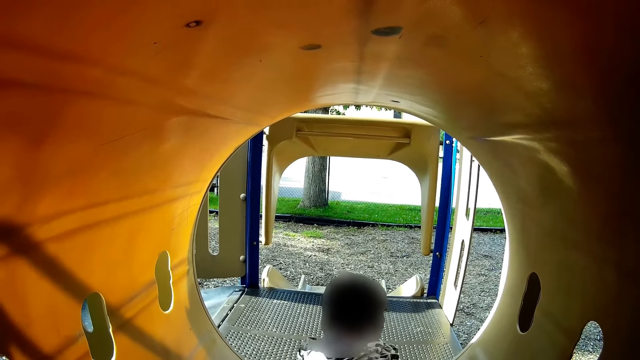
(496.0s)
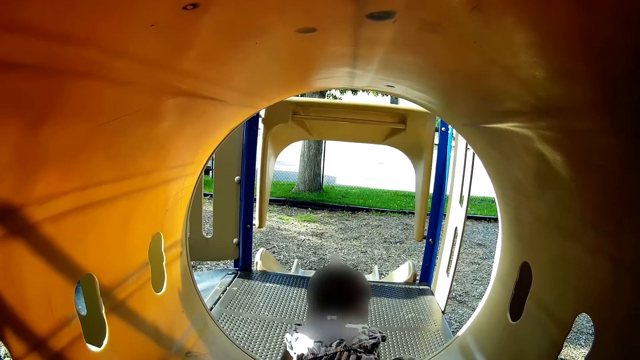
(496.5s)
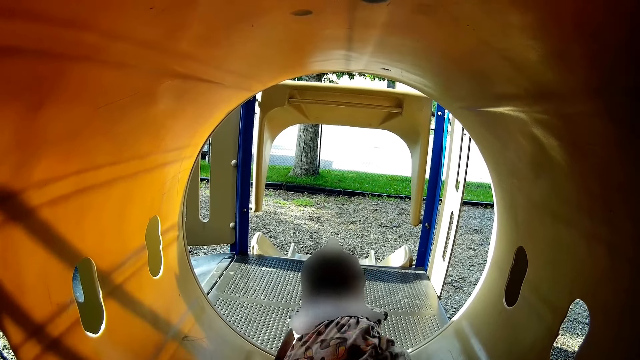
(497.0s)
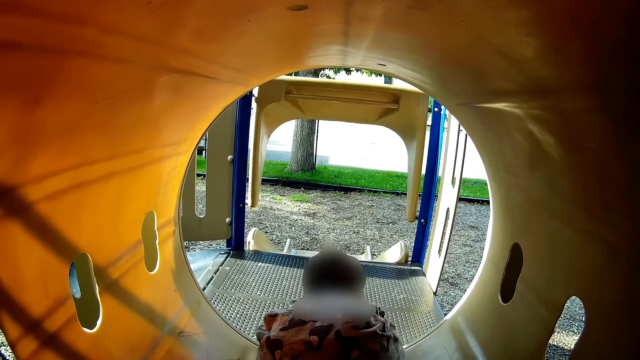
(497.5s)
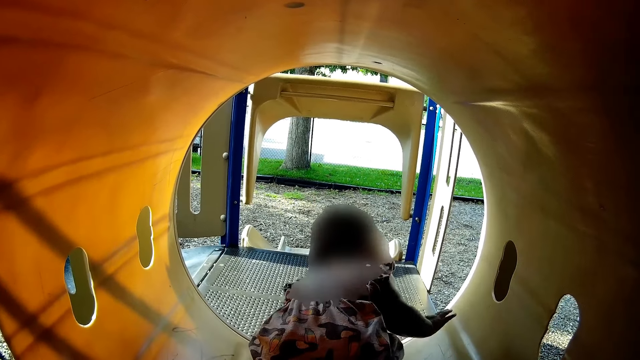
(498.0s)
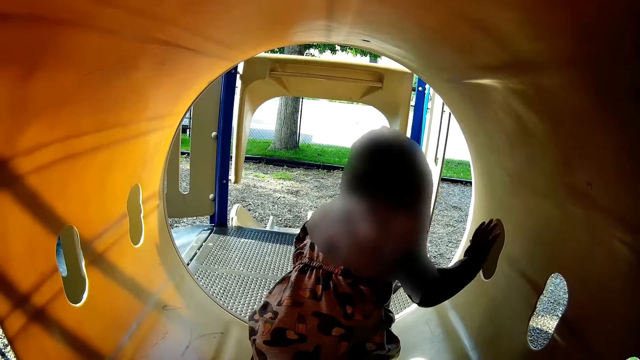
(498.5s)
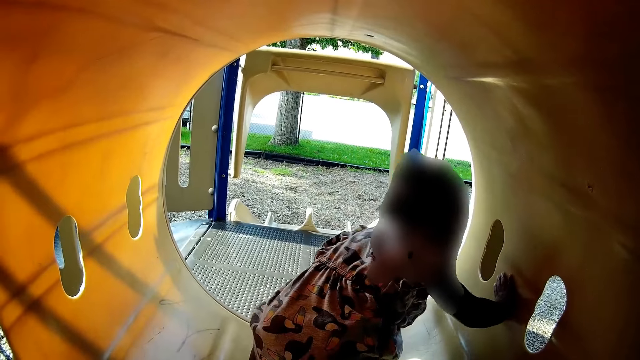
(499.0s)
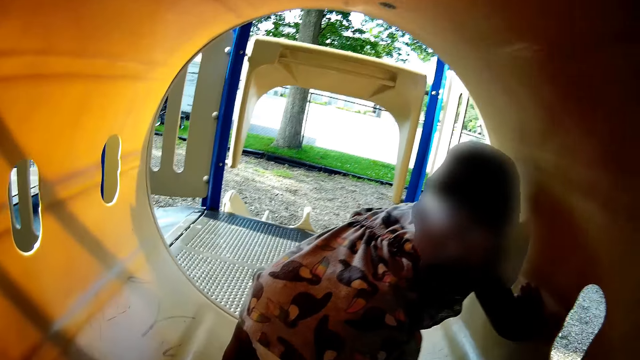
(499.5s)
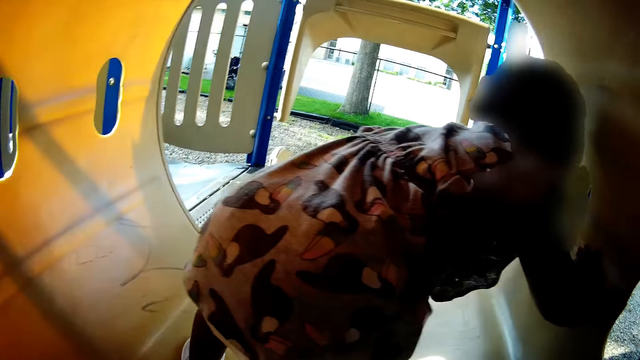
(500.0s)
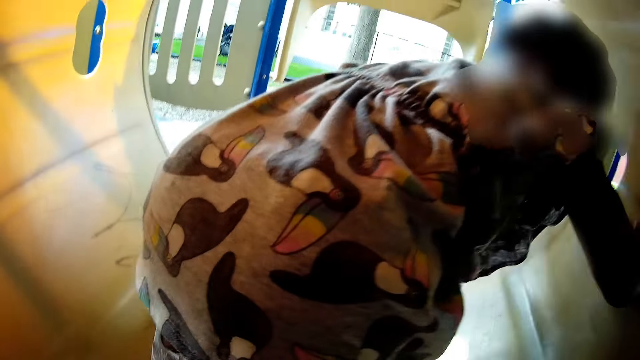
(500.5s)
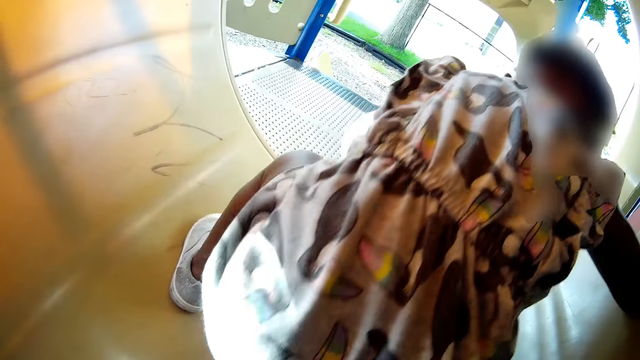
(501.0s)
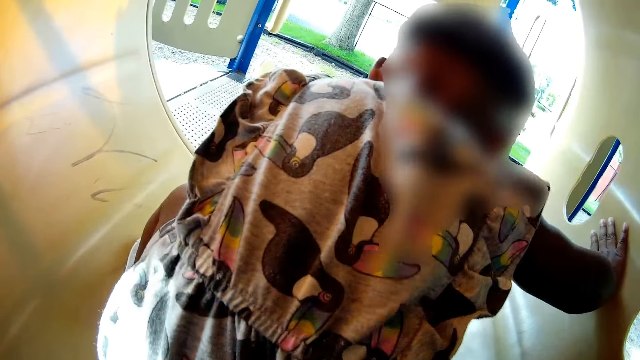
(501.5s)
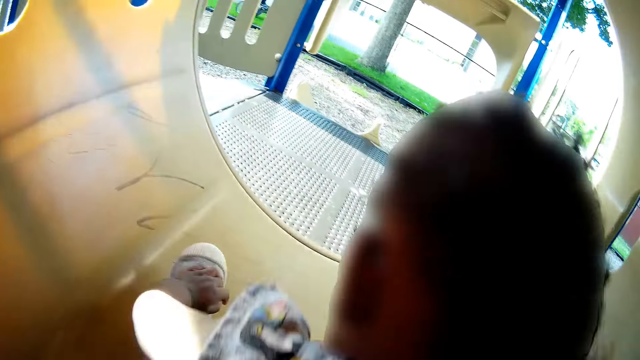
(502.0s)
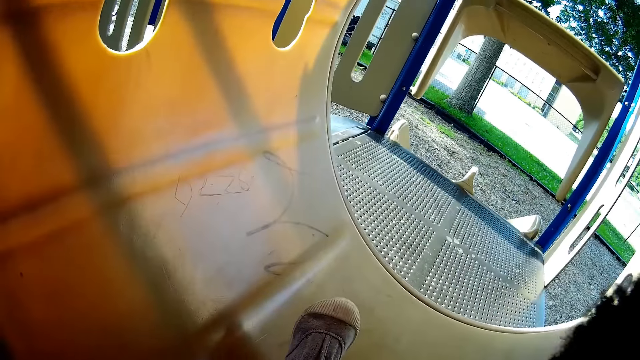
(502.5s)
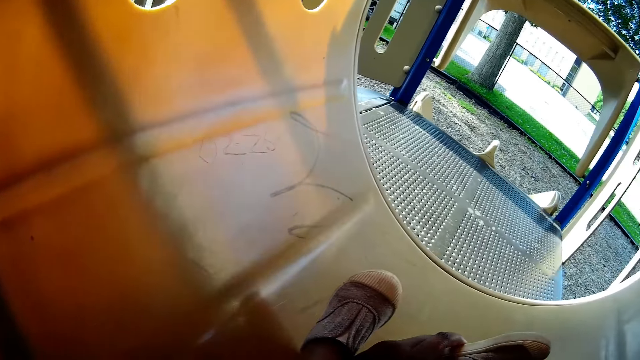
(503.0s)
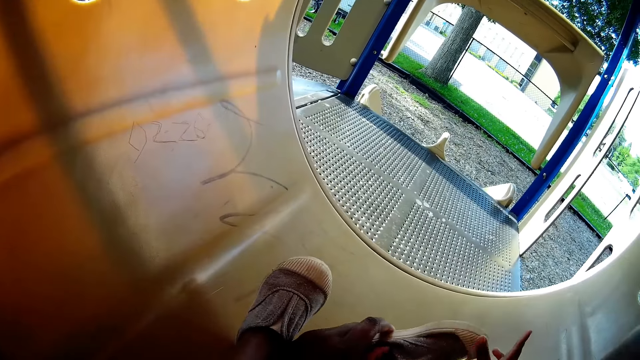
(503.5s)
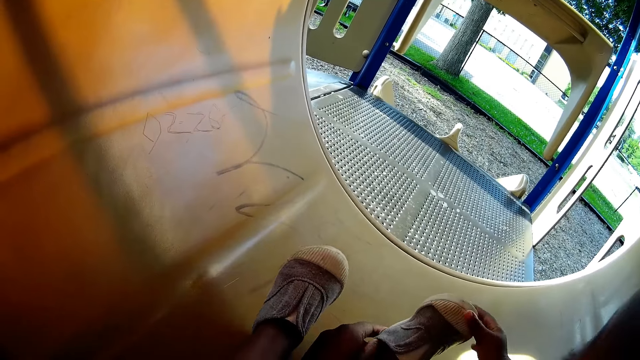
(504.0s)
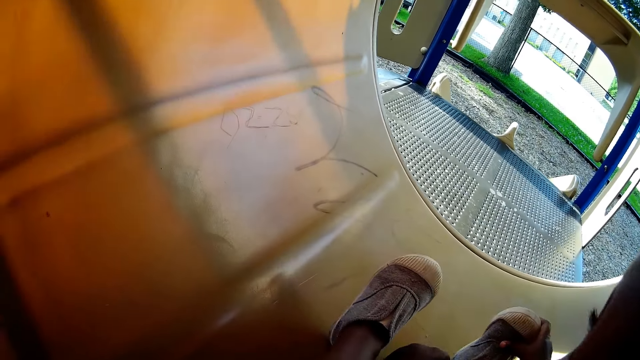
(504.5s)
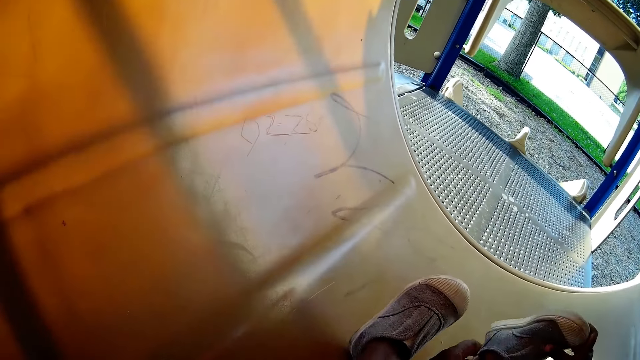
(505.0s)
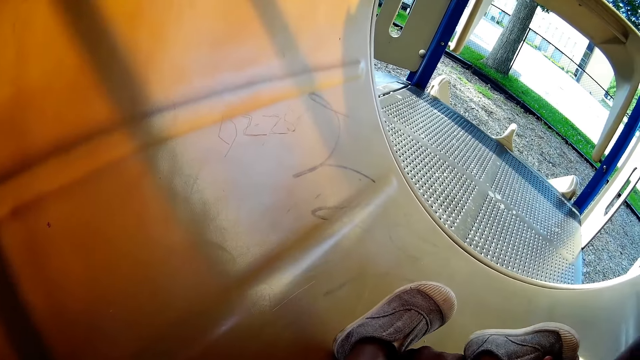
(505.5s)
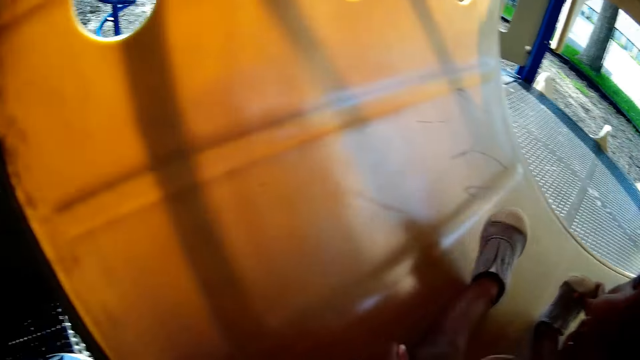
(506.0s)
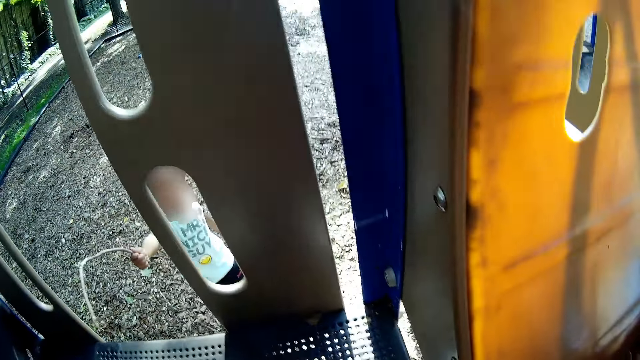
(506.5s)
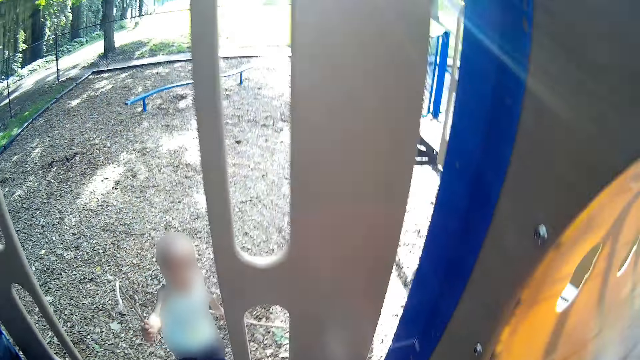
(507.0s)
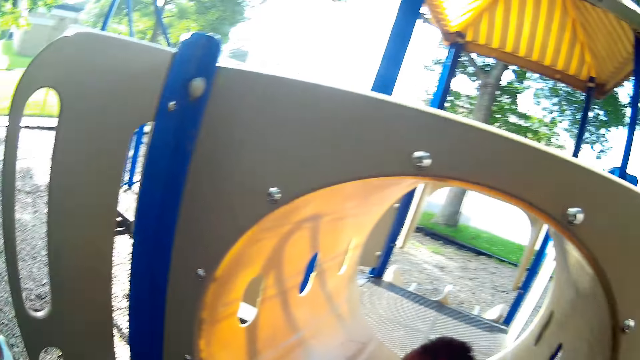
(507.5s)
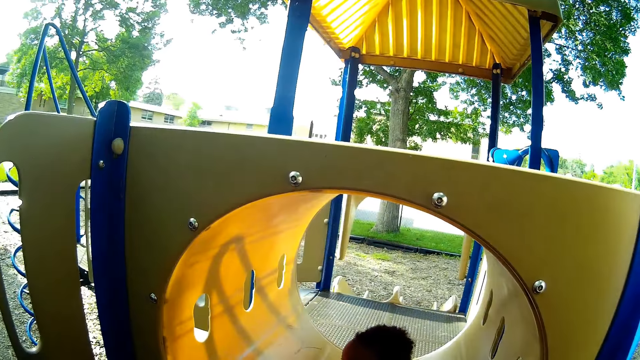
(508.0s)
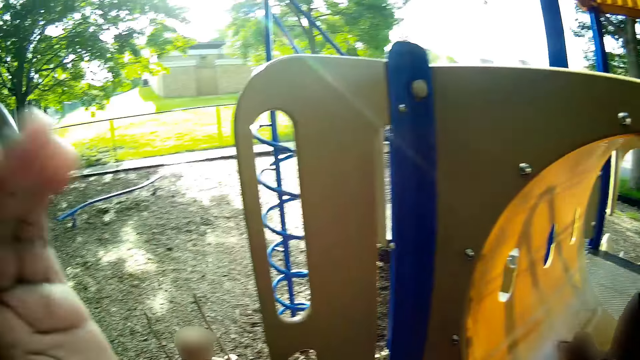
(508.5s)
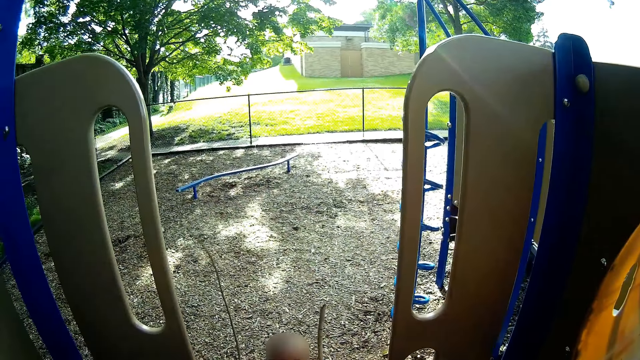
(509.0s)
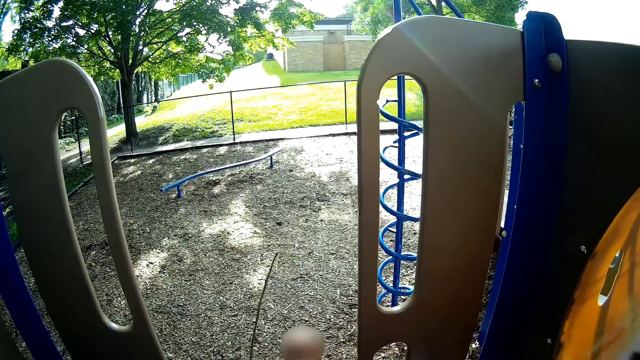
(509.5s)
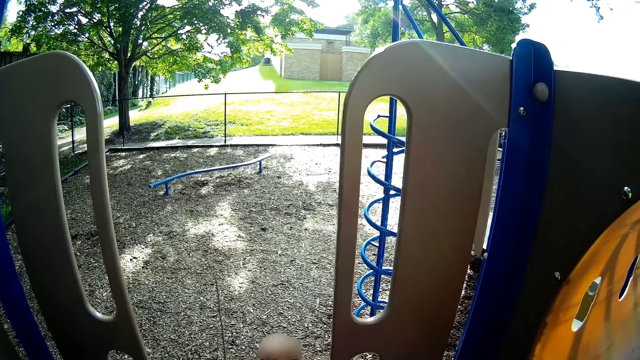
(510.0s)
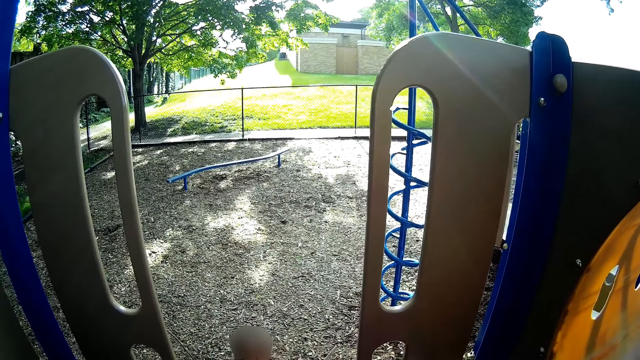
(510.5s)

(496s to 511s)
A person stands. The camera wearer wears the girl's right shoe for her with both hands. They converse with the boy. They look at the shoes. The boy holds a twig in his right hand. The boy holds twigs in his hands. The camera wearer looks at another person.

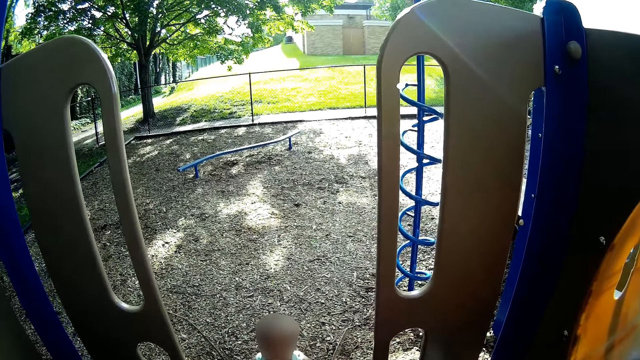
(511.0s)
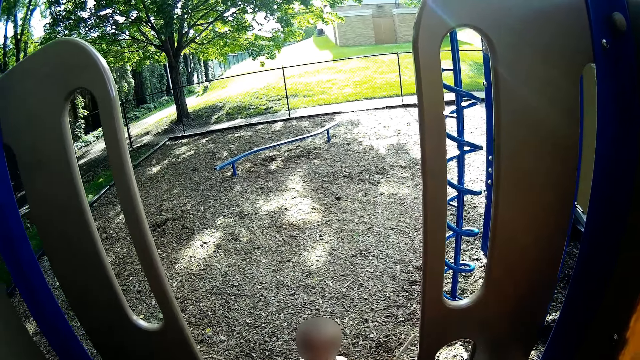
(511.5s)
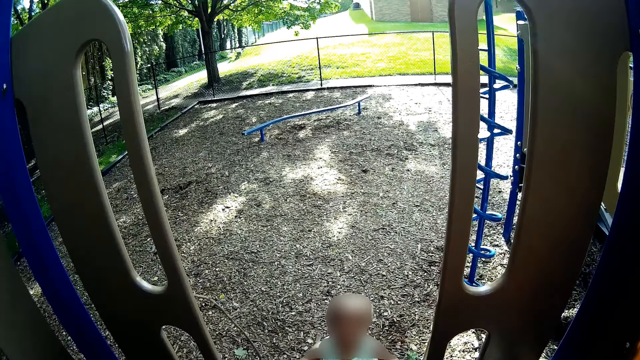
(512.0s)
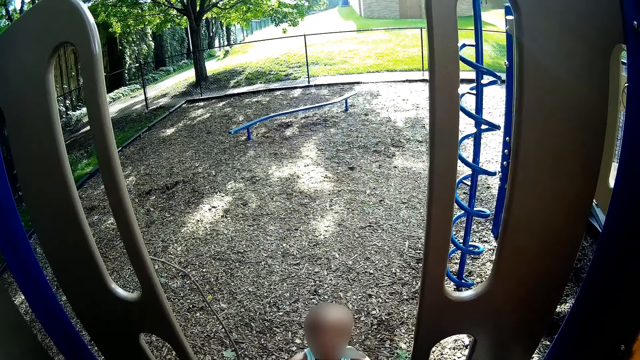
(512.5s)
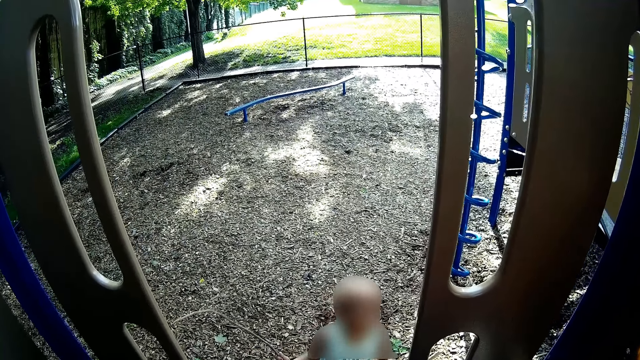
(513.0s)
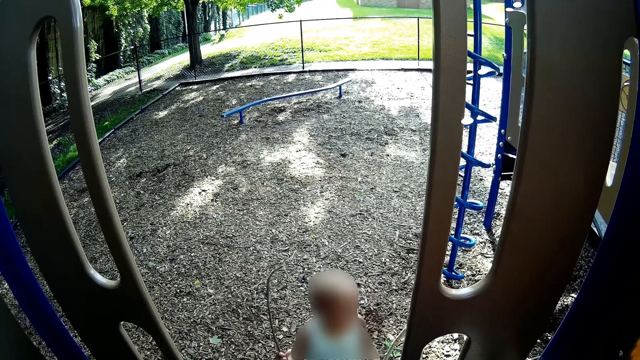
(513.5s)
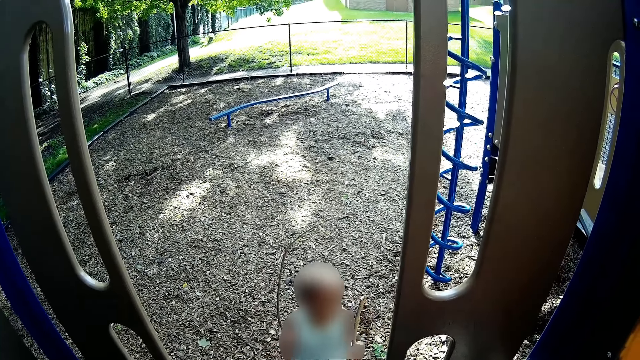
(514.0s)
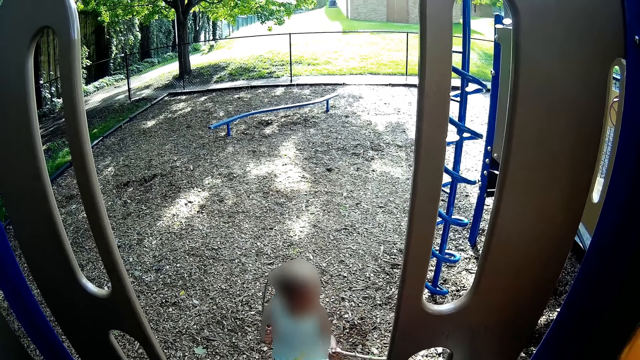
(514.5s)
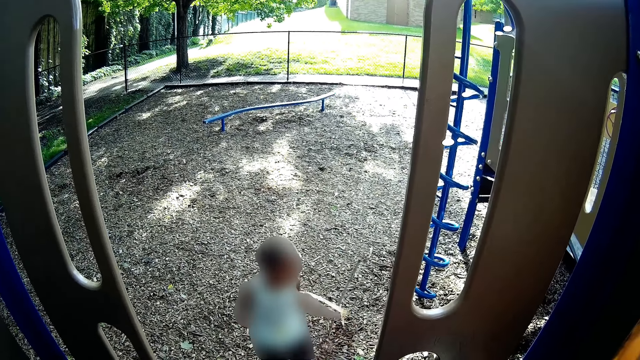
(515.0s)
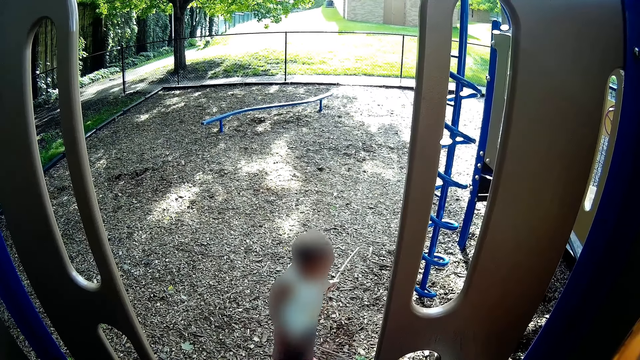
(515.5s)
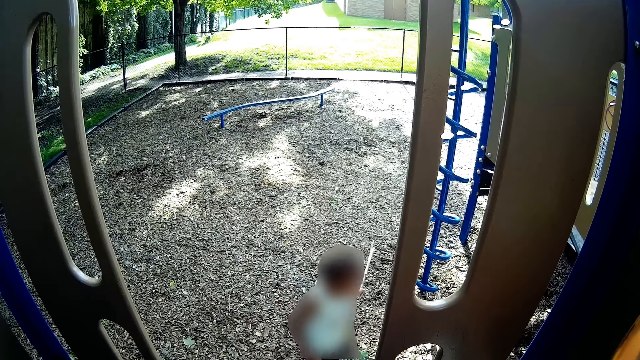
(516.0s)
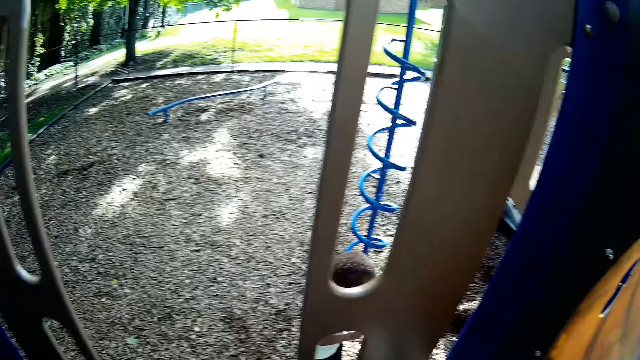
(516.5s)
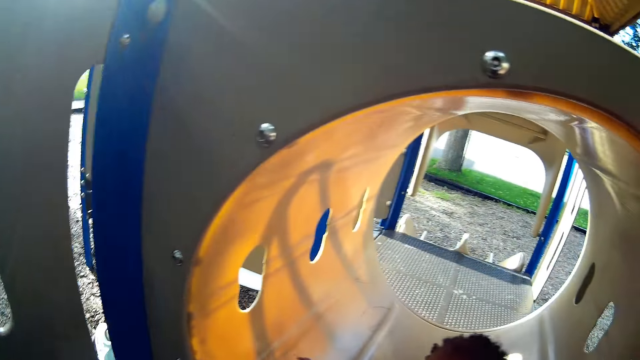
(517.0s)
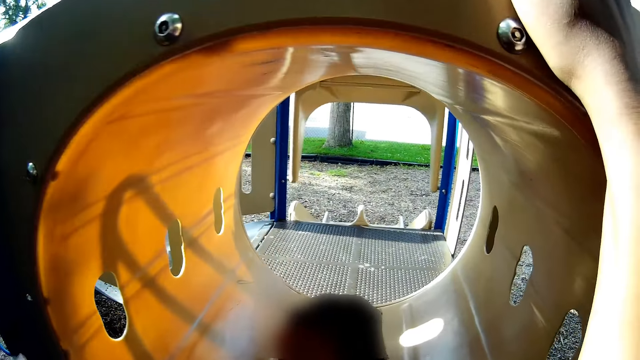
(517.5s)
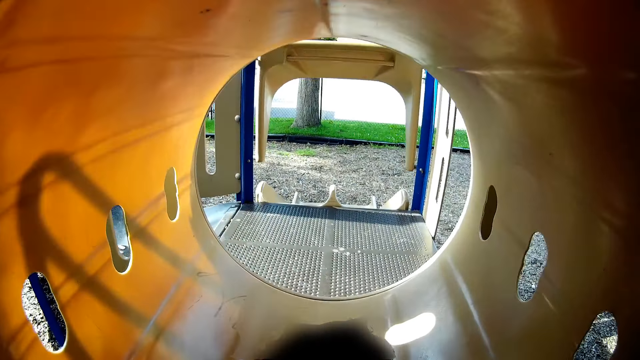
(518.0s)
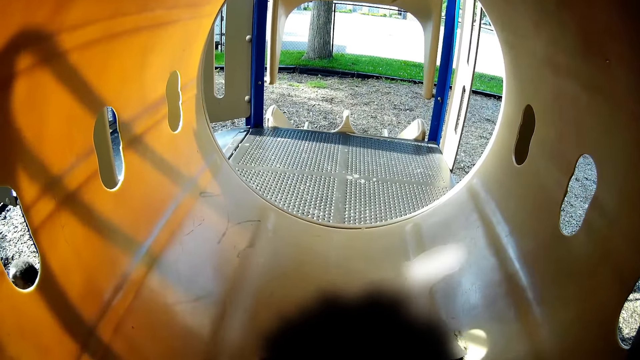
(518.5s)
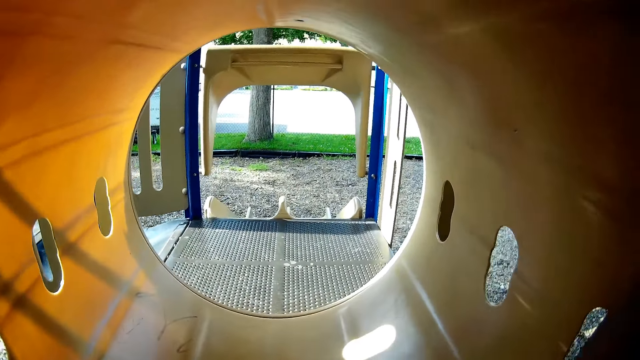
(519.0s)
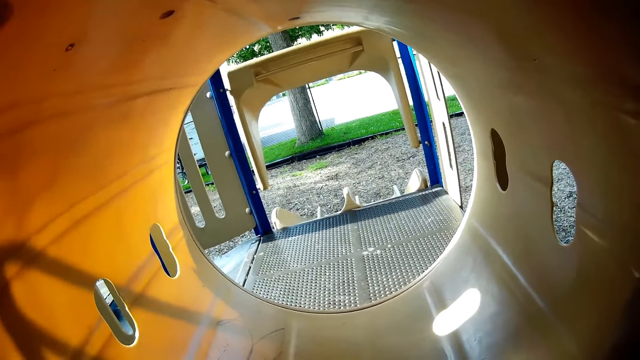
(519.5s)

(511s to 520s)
The camera wearer looks at a person.
